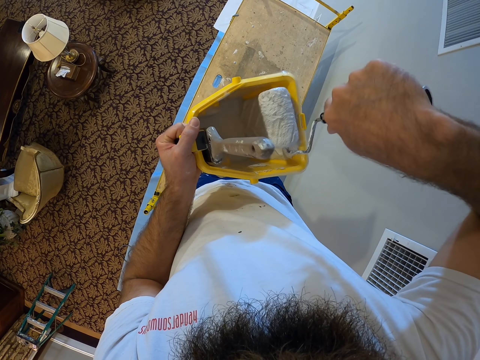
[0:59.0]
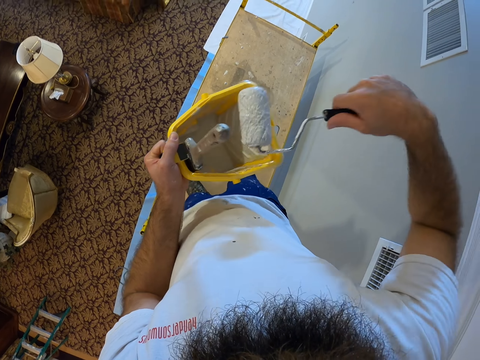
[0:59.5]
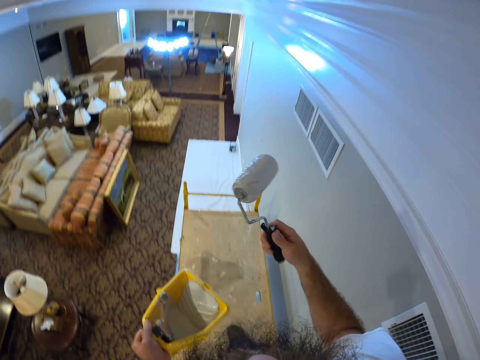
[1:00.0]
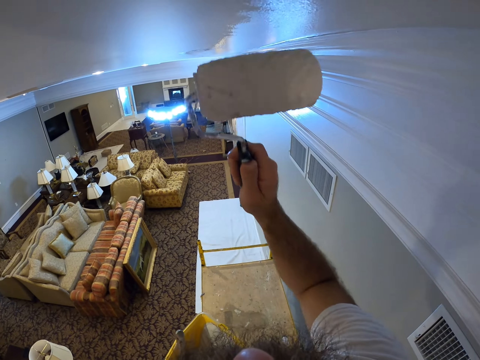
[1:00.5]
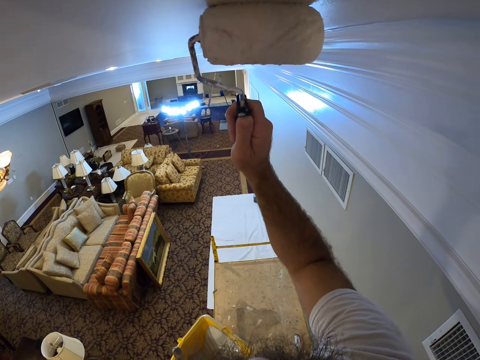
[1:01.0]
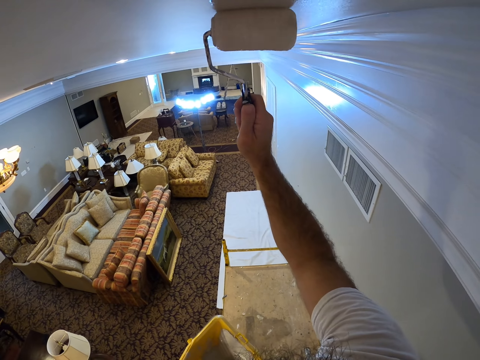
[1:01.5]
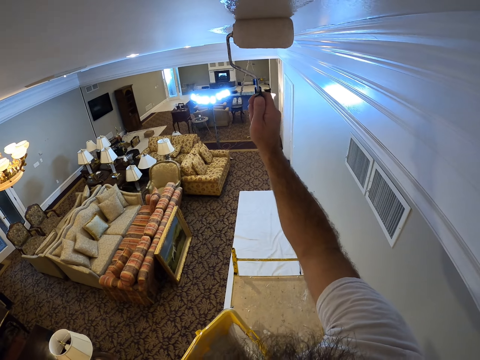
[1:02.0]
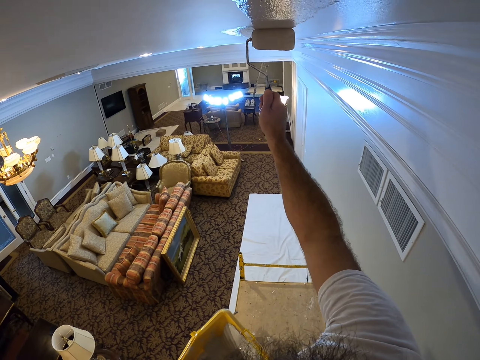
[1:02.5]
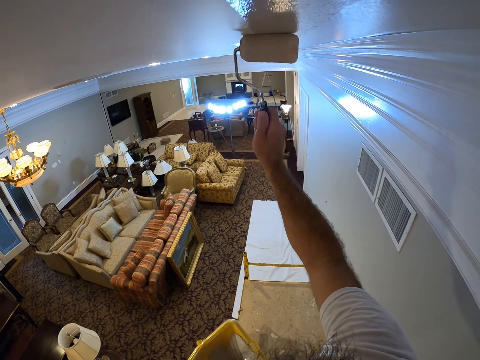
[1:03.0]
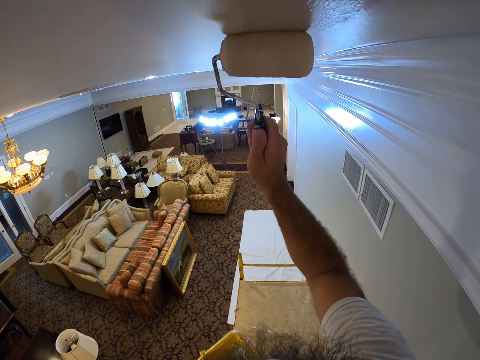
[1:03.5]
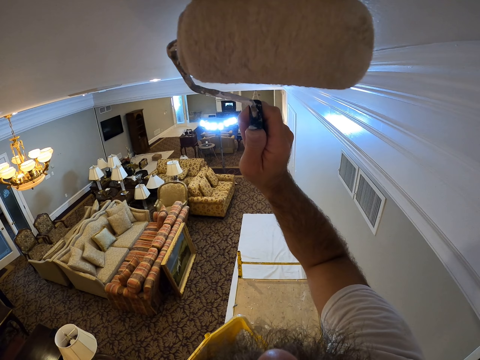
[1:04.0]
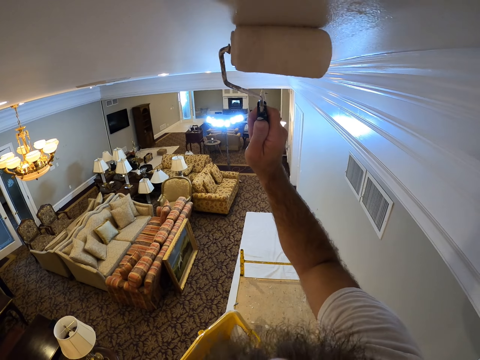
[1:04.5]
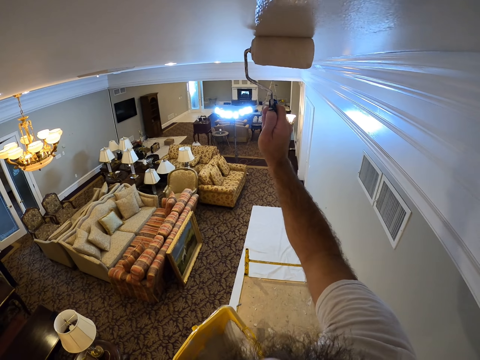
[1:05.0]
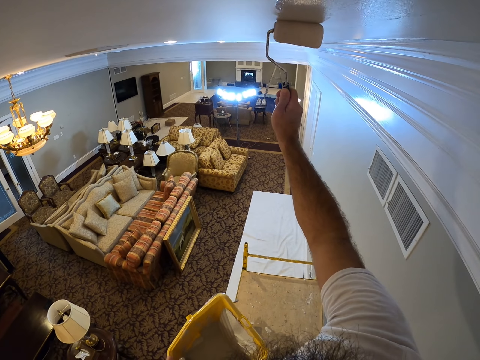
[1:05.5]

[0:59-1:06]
The camera wearer paints the ceiling with the paint roller in his right hand.

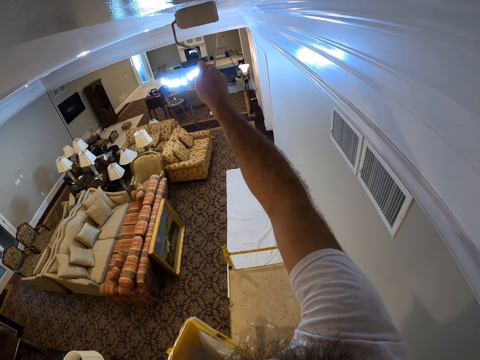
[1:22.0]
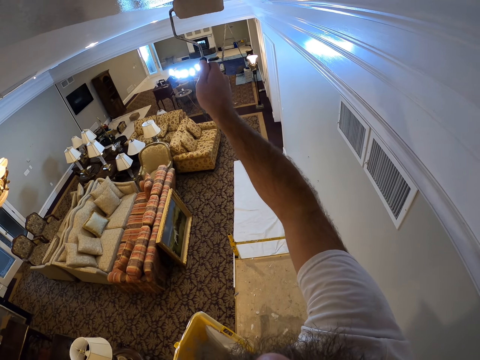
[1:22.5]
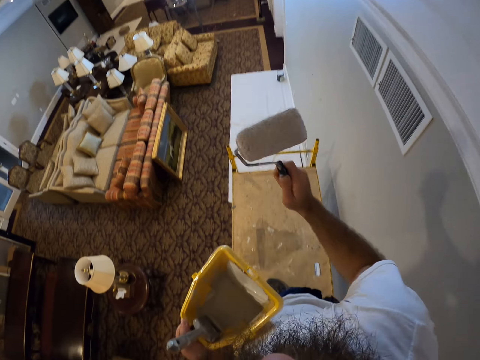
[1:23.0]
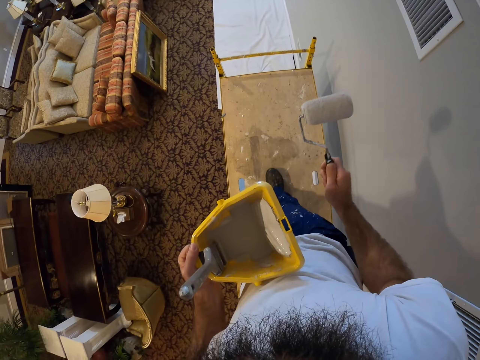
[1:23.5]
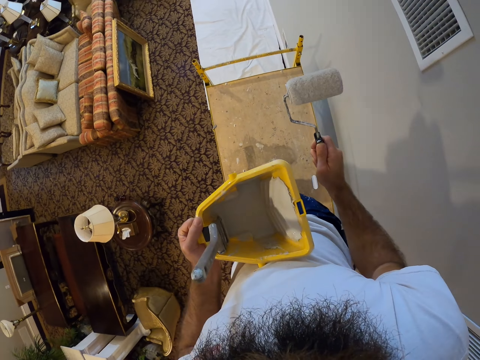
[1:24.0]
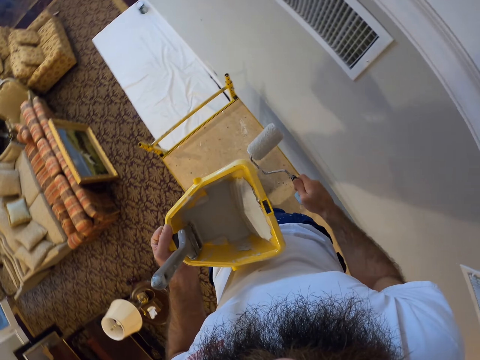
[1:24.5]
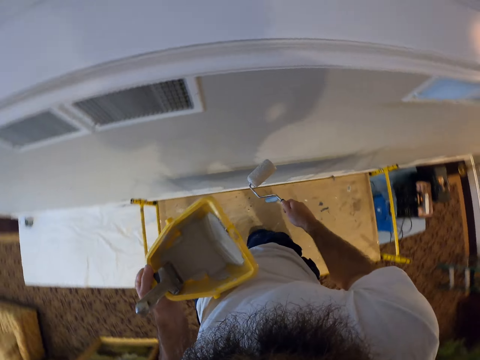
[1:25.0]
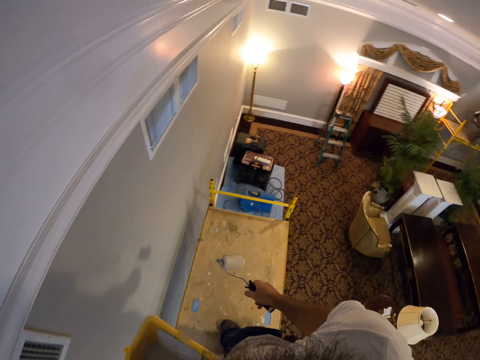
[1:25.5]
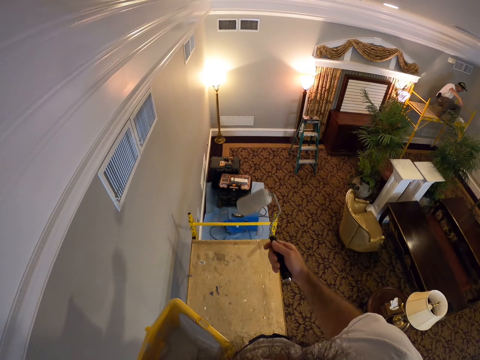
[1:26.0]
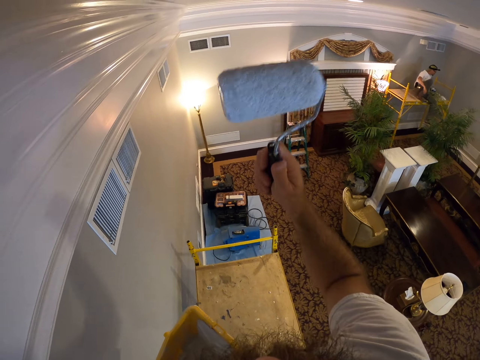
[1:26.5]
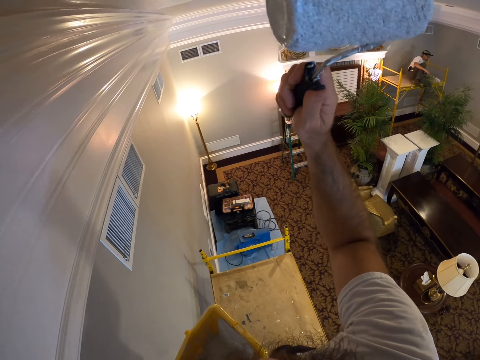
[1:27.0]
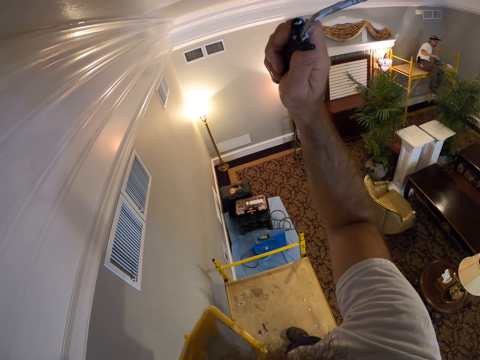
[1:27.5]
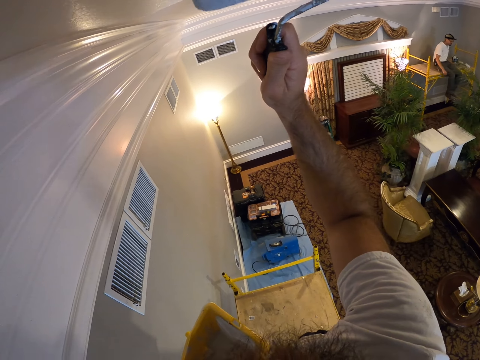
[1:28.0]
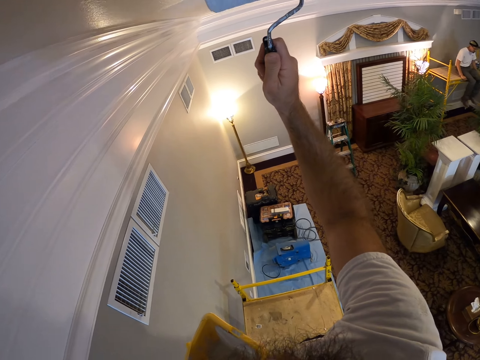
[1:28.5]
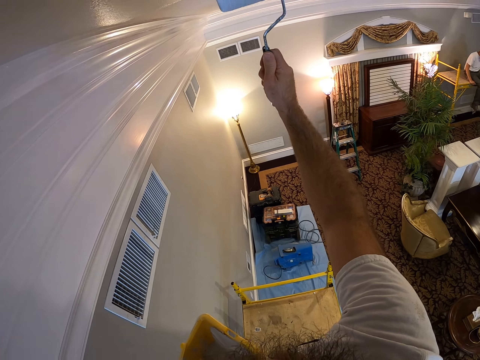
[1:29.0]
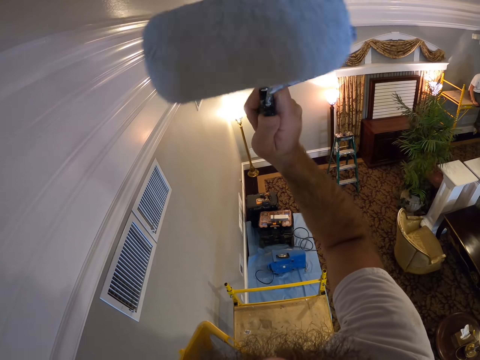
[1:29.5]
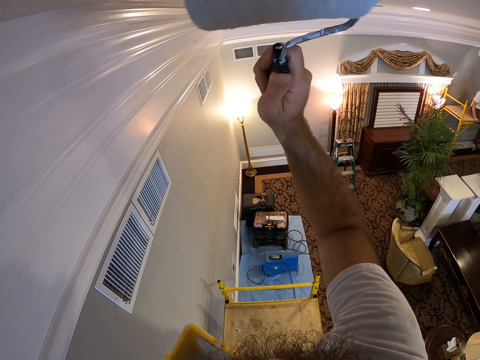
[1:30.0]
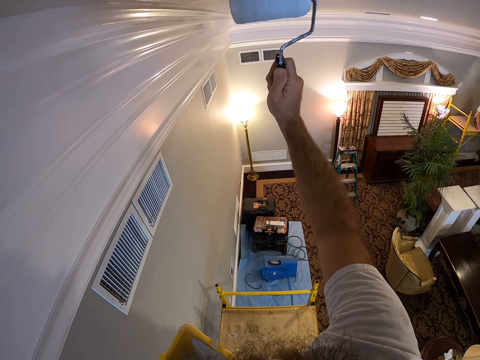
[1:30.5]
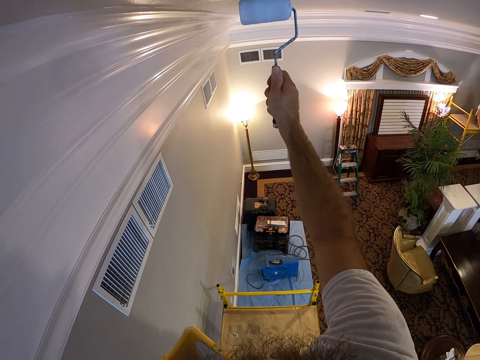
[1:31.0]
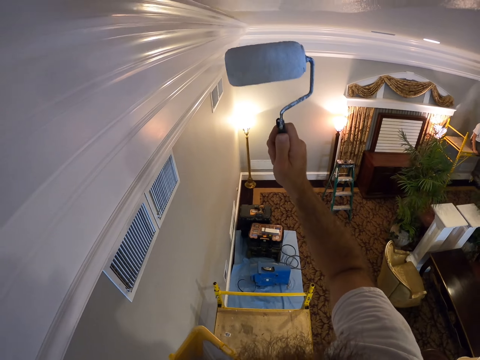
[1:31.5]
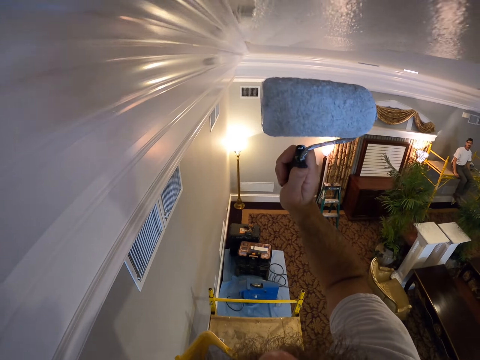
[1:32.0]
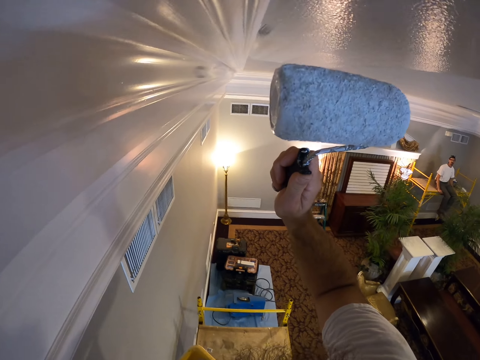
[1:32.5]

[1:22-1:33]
The camera wearer looks around the room. A man sits on a platform ladder. The camera wearer paints the ceiling with the paint roller in his right hand.

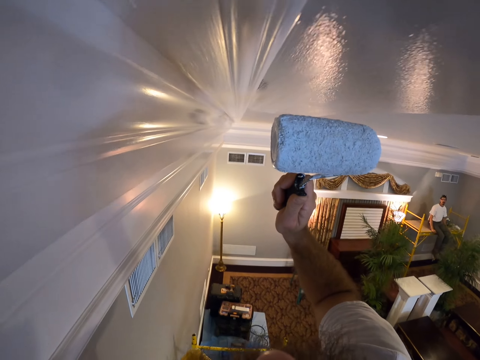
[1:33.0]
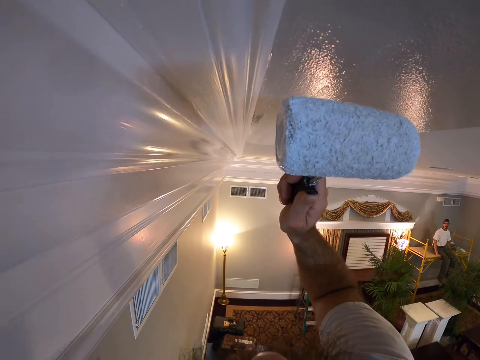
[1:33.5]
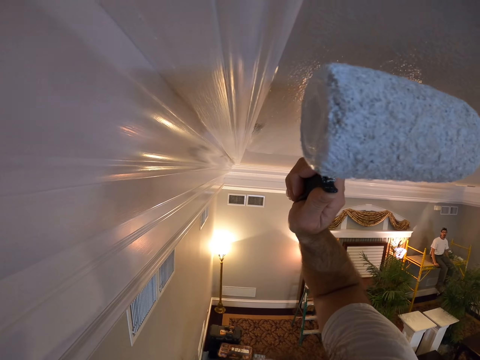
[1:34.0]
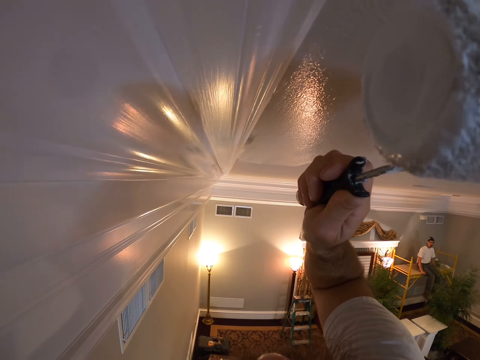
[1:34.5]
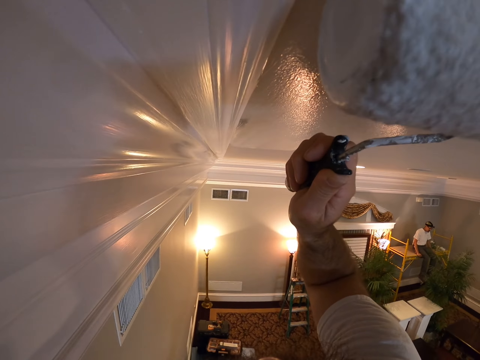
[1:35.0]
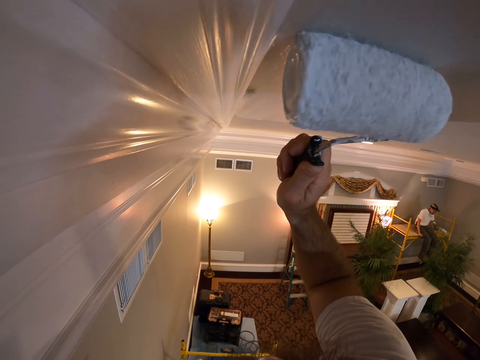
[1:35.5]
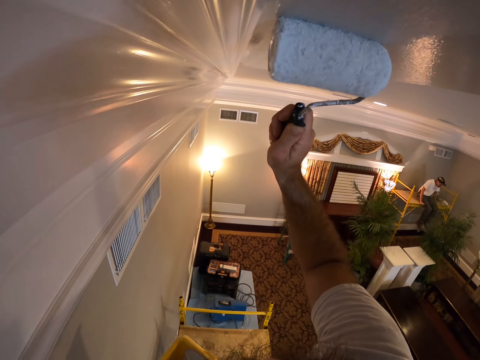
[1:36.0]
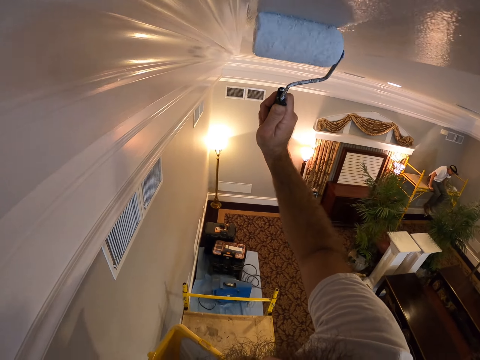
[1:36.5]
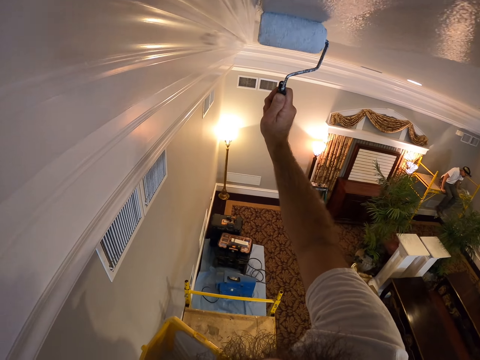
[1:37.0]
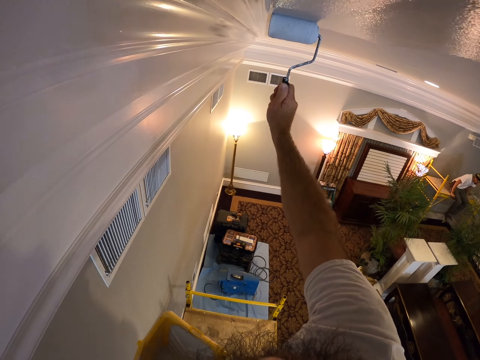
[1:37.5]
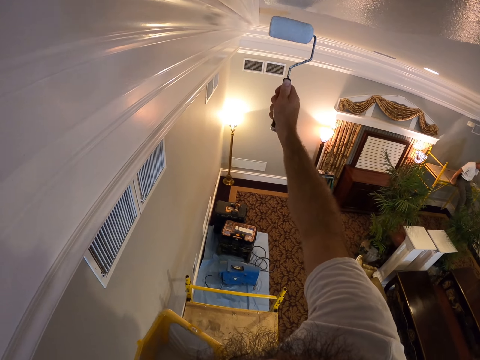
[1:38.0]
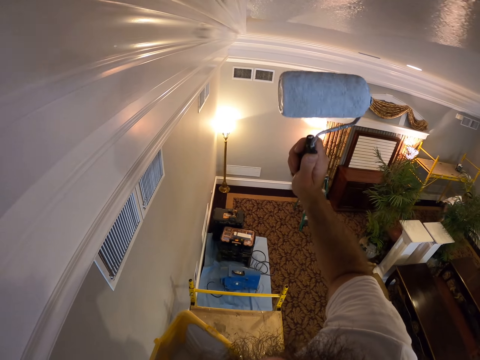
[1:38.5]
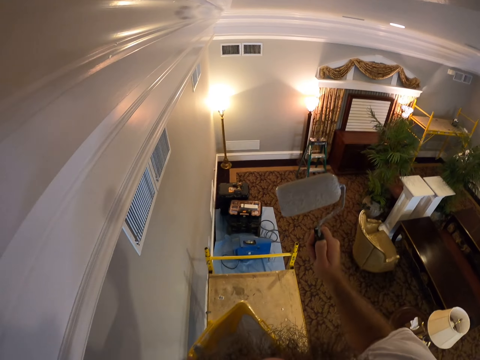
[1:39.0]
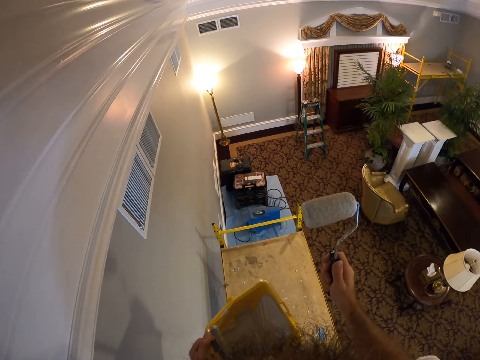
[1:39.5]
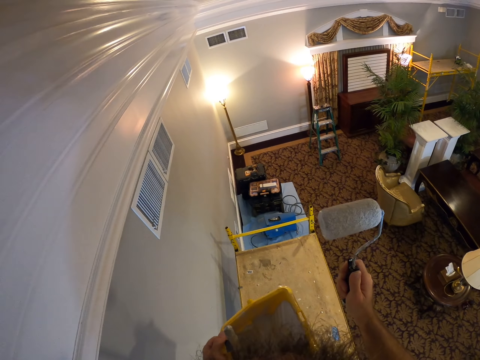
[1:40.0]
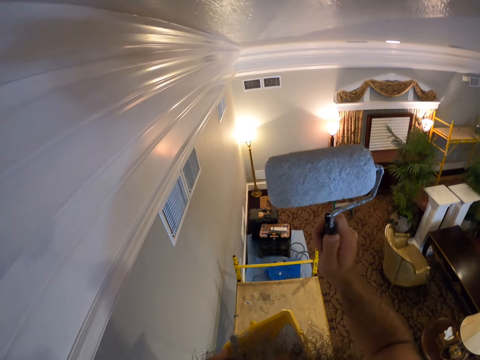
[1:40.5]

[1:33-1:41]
The man jumps down from the platform ladder. The camera wearer looks around the room.
